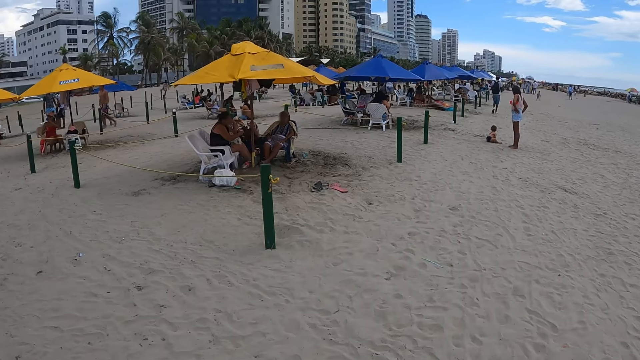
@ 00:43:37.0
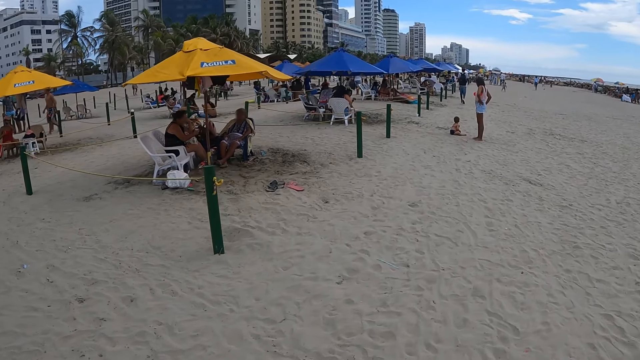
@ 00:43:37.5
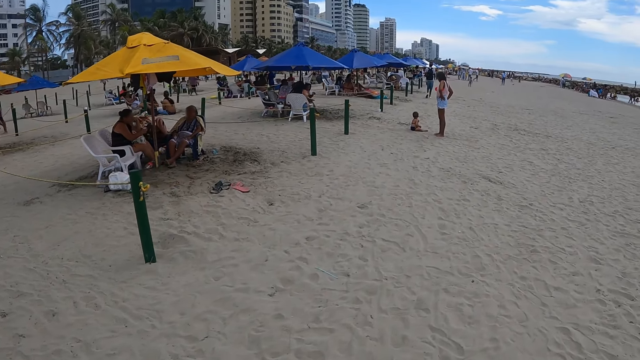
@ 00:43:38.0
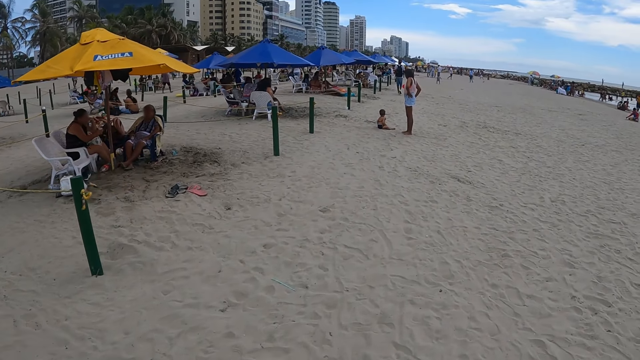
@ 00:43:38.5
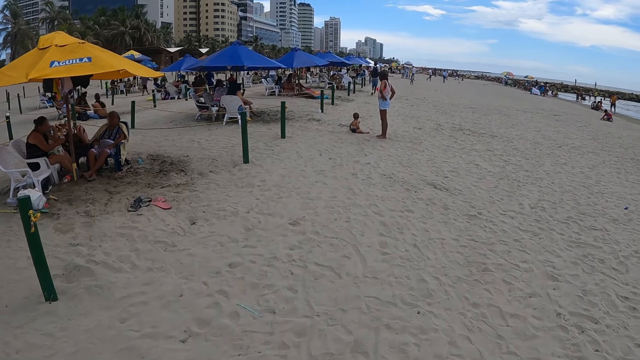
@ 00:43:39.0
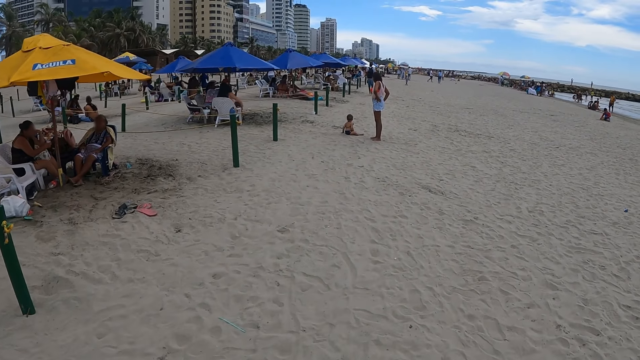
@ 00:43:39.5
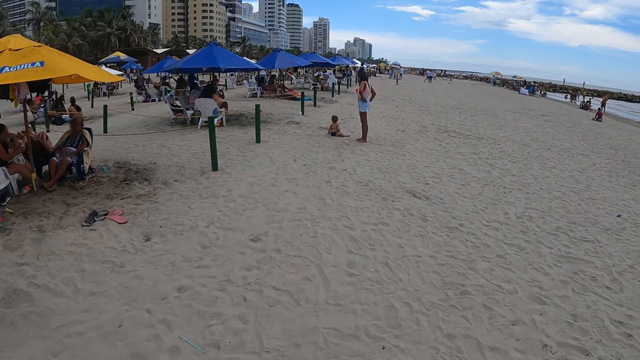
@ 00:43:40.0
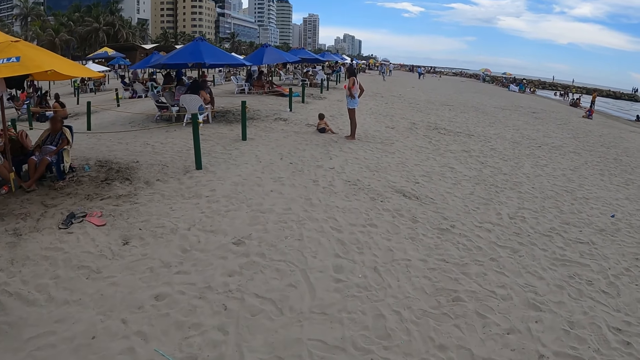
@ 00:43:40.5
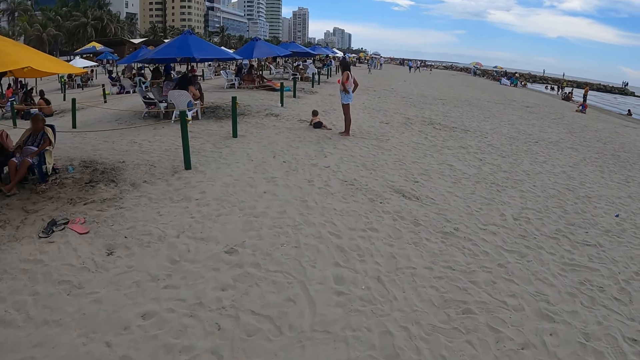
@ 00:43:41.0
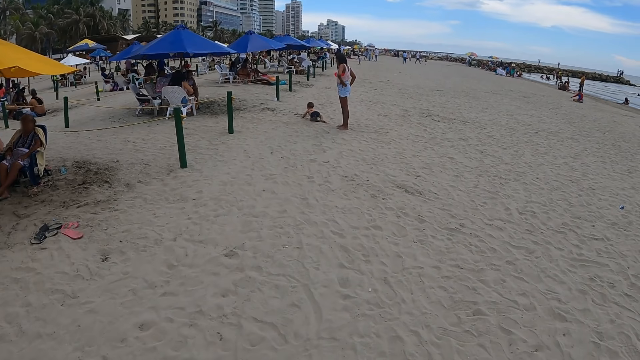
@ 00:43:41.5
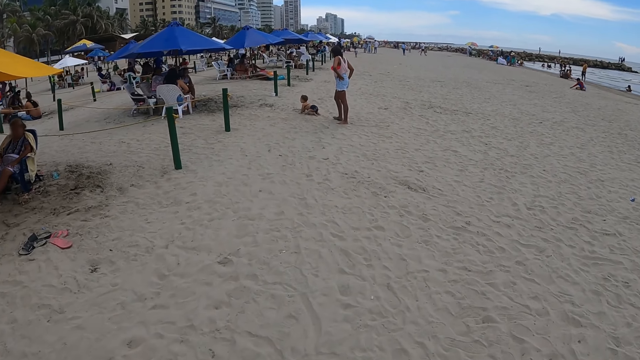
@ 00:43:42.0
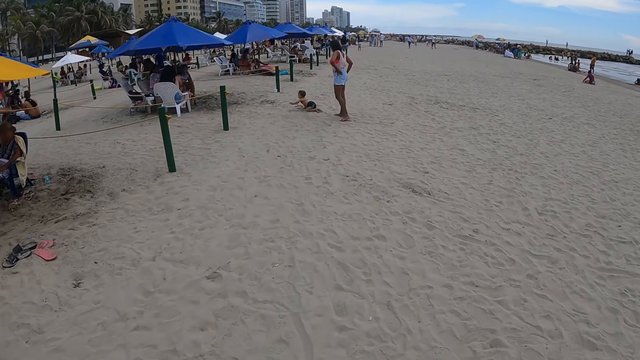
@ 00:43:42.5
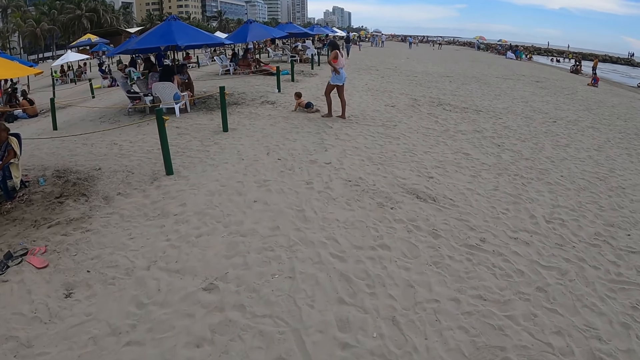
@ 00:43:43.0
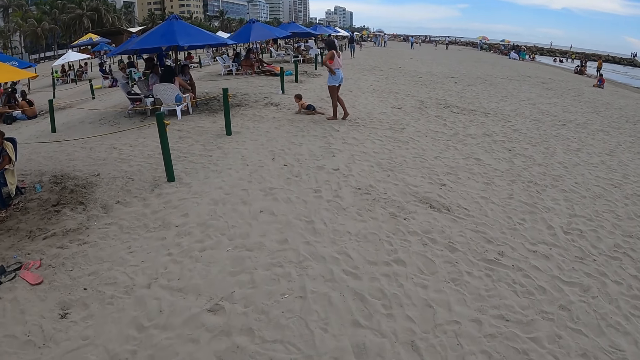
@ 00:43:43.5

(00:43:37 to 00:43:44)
The camera wearer walks around.

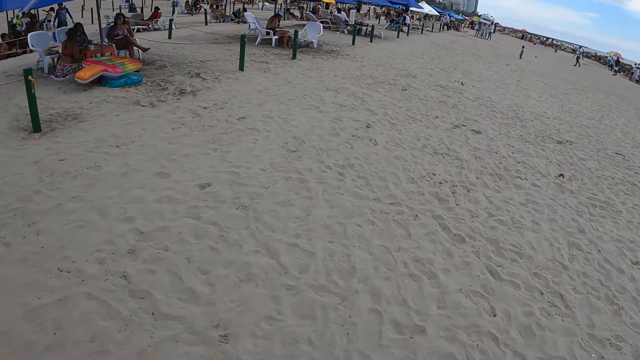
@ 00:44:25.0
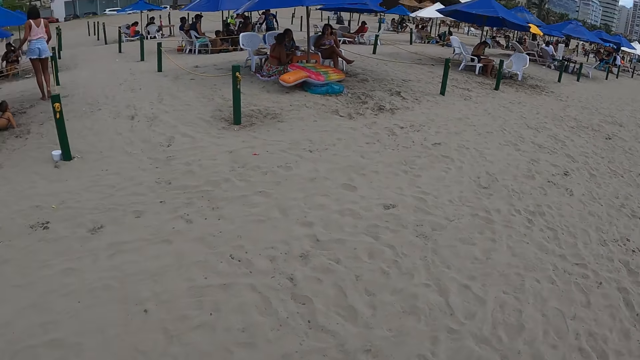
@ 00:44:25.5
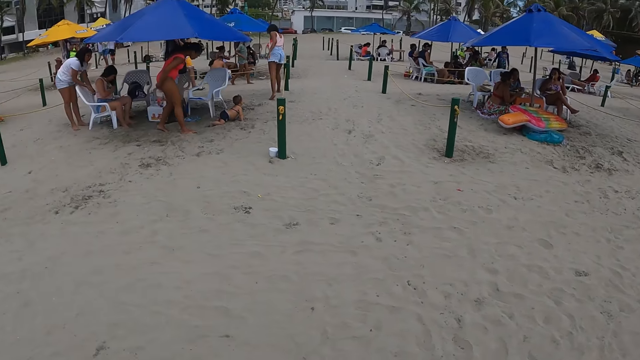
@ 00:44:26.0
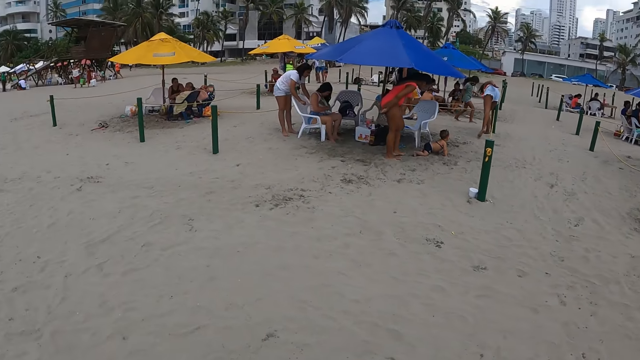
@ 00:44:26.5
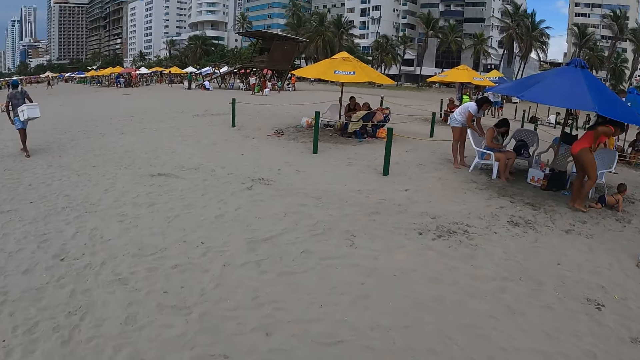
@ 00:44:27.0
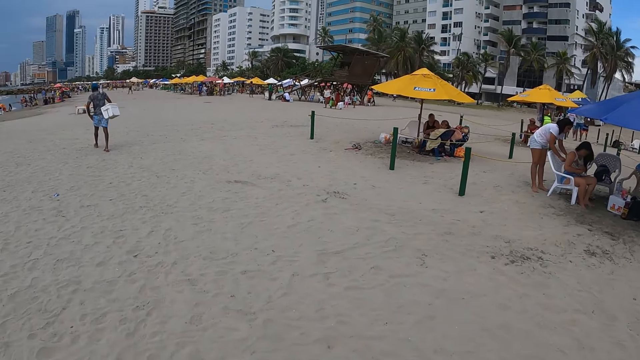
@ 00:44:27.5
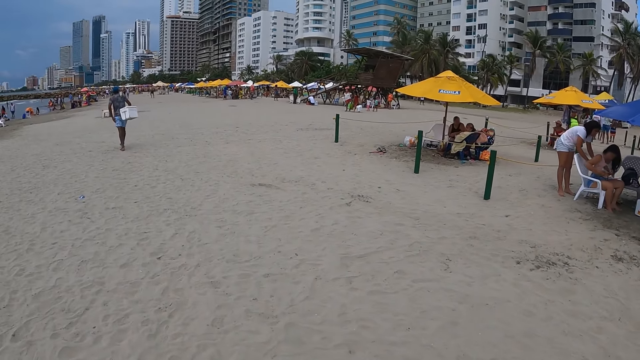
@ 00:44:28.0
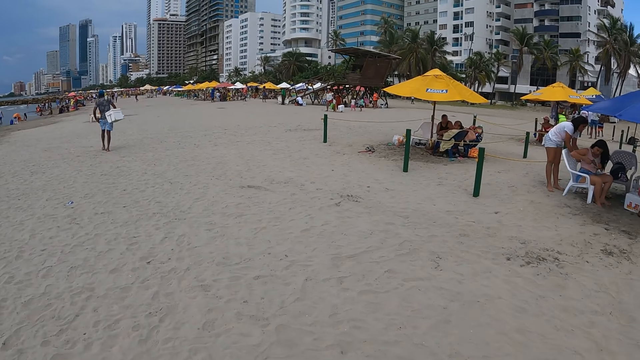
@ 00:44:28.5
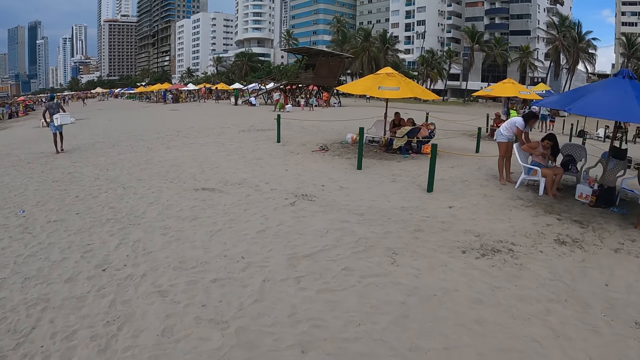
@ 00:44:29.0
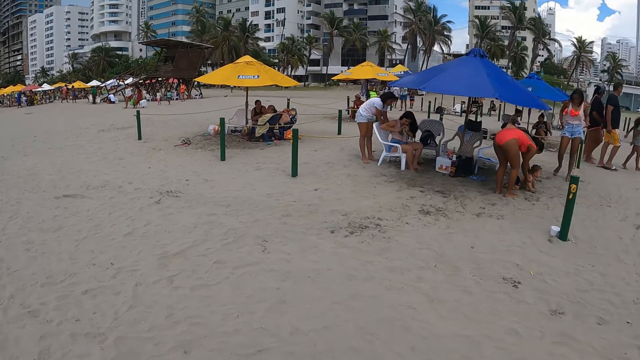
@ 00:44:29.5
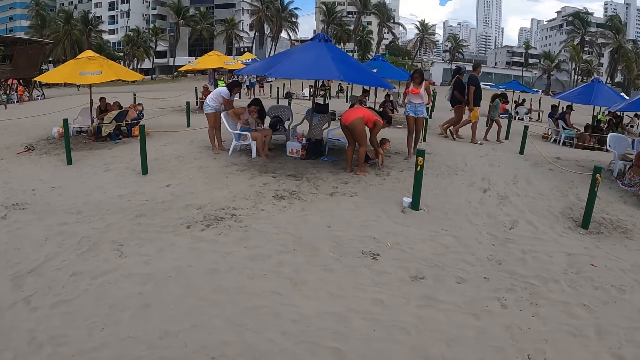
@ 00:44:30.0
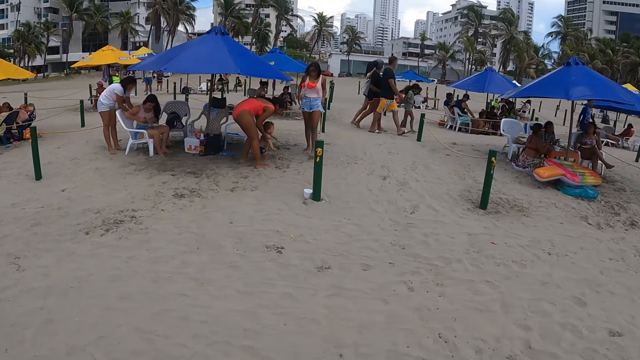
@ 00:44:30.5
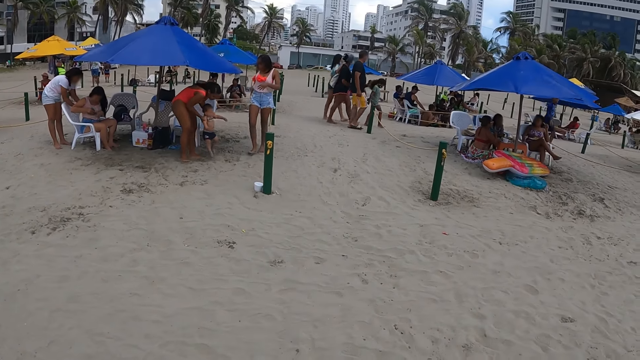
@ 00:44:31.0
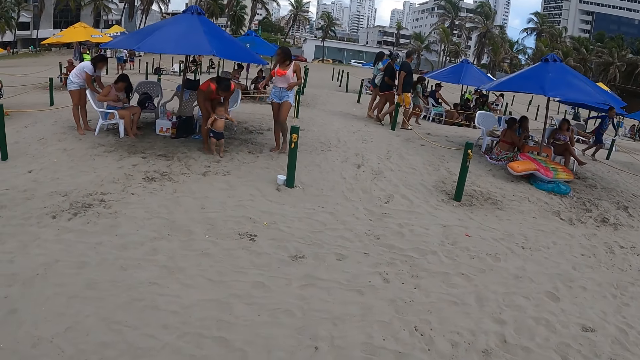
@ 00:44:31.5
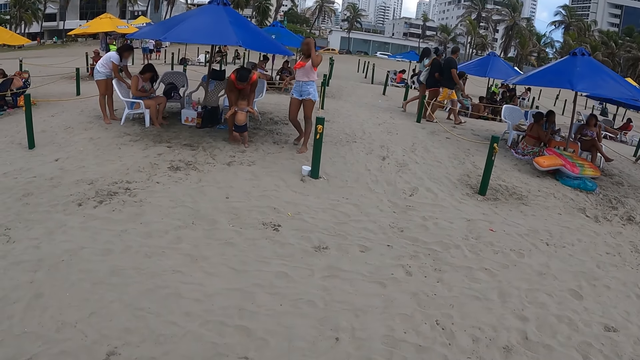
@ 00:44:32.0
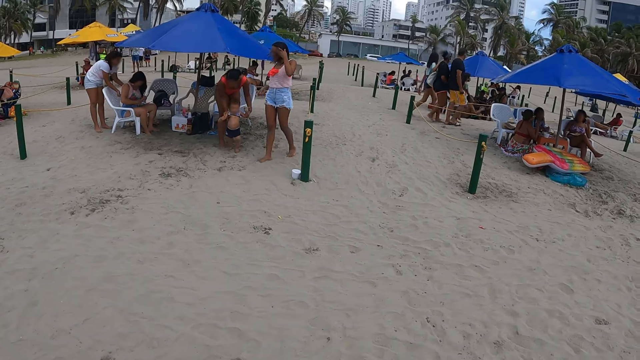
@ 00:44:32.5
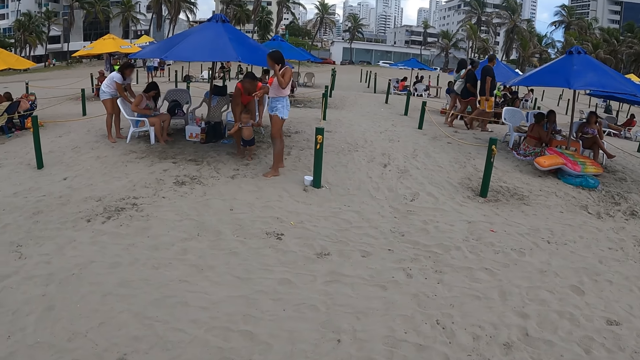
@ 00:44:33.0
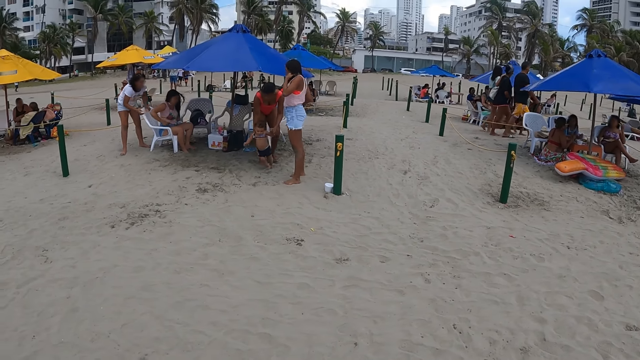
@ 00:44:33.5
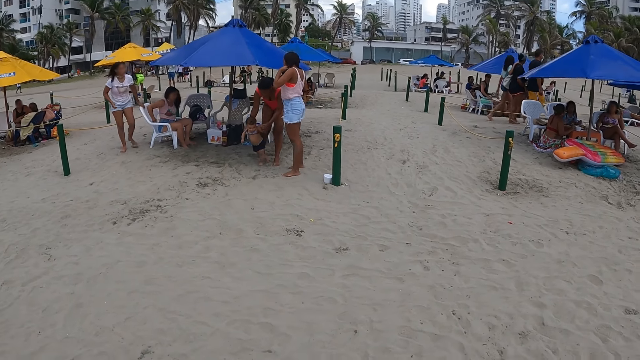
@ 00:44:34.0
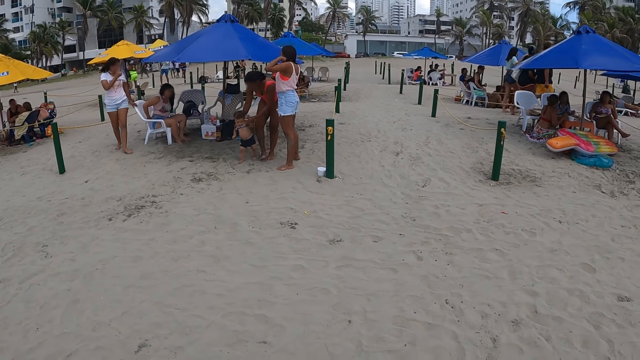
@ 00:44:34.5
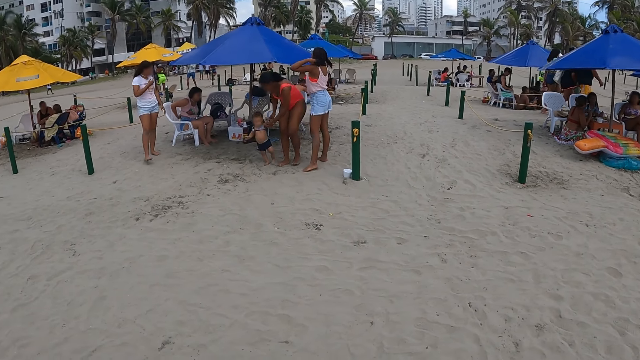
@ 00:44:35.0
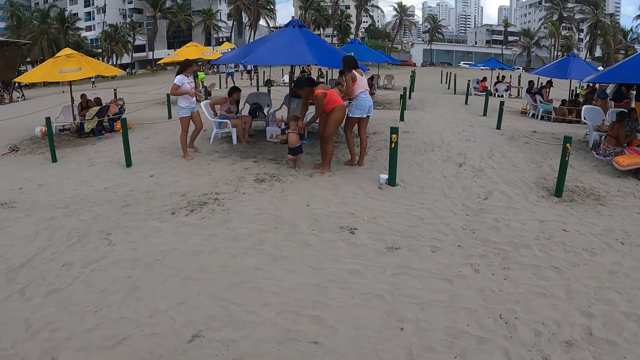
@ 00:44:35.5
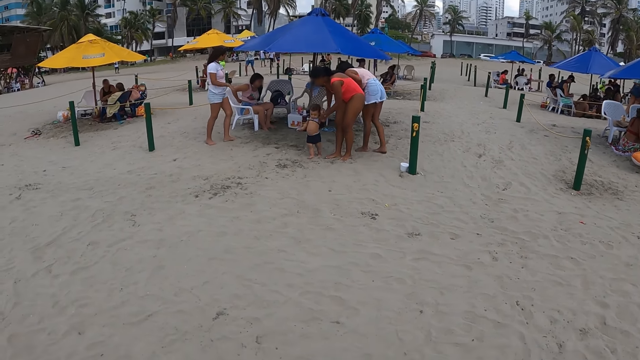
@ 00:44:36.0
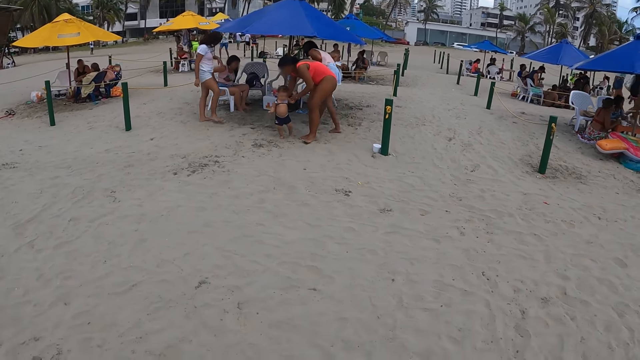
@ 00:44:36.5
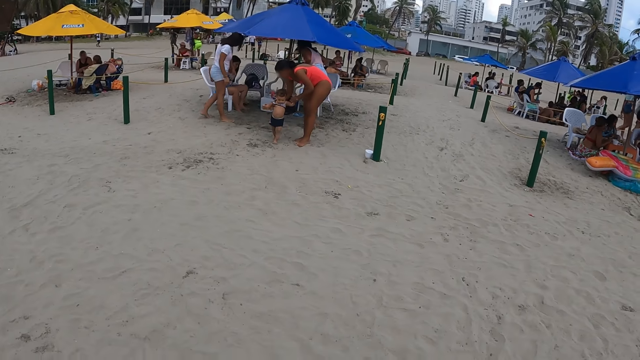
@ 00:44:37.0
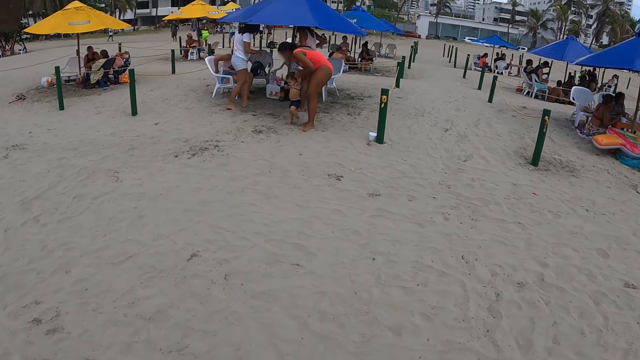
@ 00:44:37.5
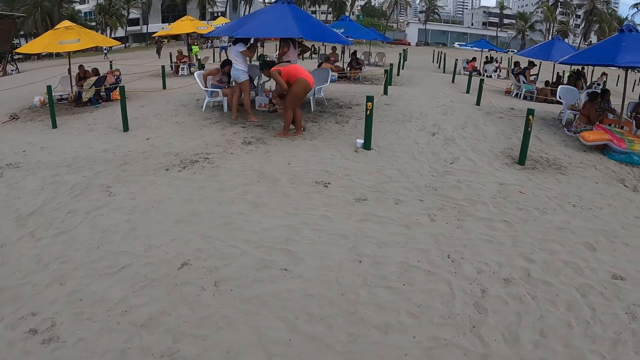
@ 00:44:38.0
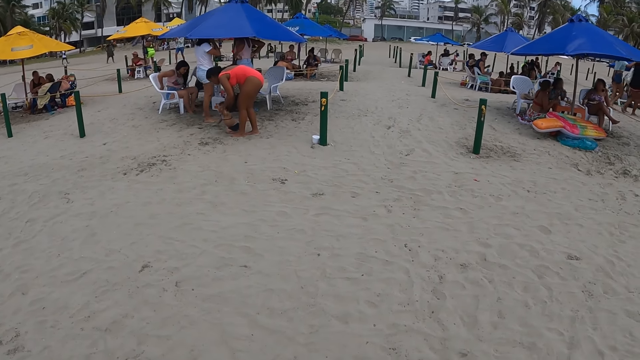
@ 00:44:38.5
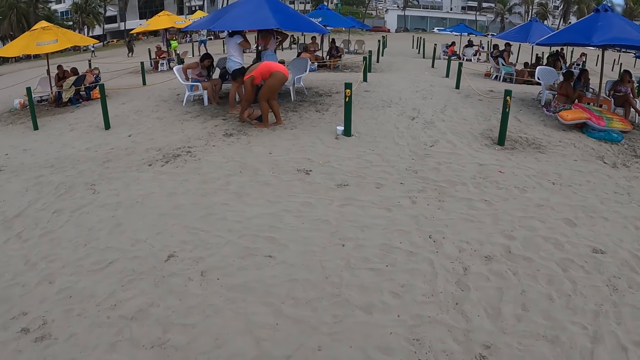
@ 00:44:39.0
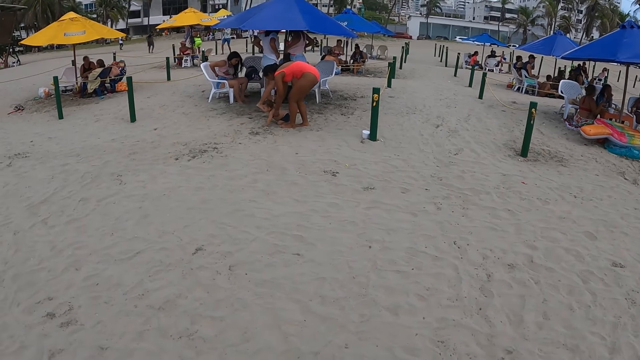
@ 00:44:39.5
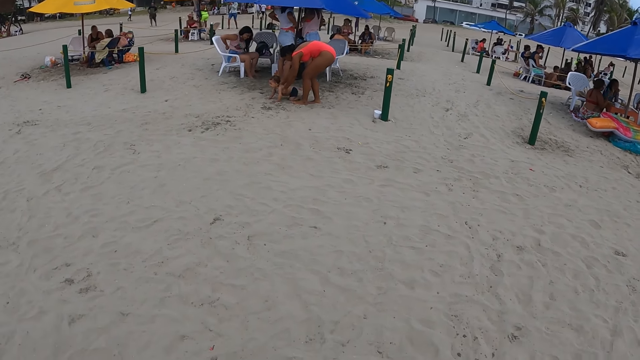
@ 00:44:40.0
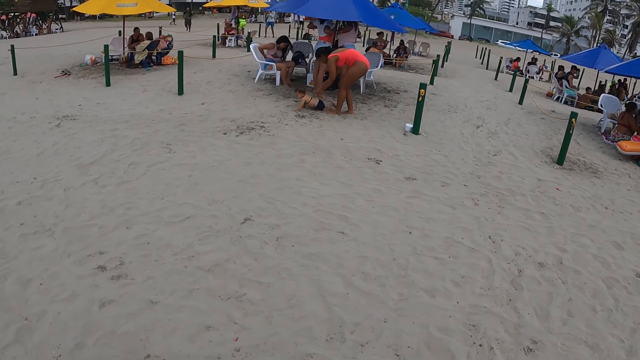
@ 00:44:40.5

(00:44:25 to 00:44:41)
The camera wearer looks around. They look around again.
